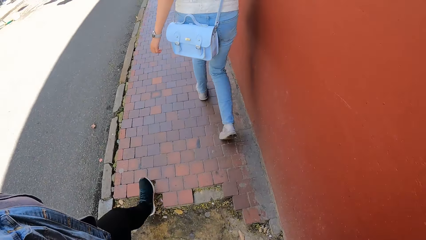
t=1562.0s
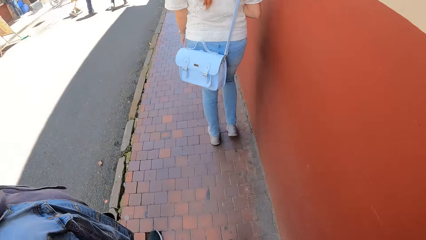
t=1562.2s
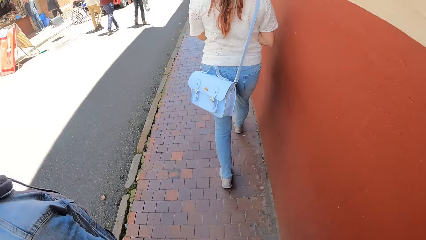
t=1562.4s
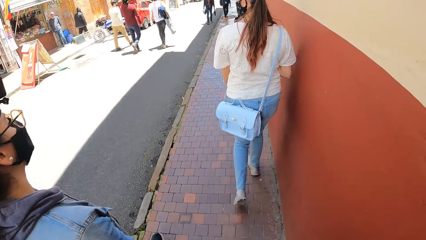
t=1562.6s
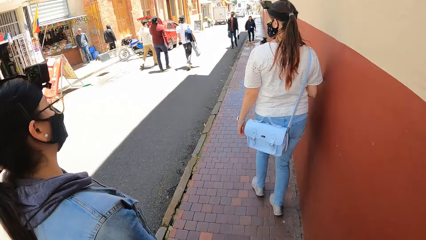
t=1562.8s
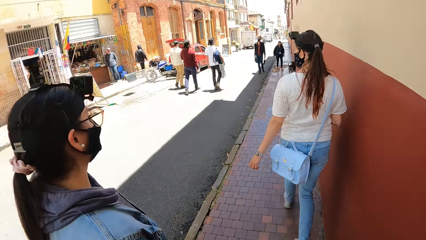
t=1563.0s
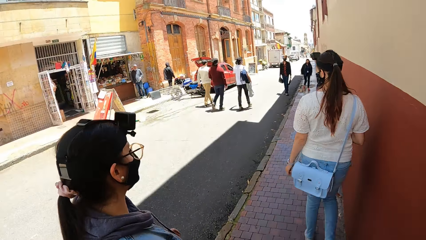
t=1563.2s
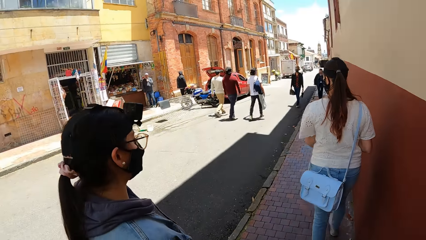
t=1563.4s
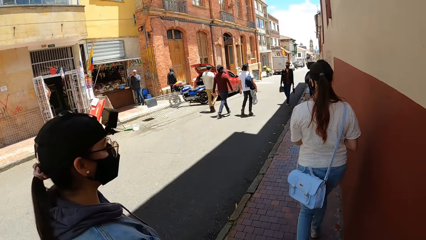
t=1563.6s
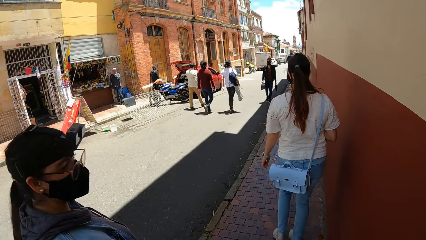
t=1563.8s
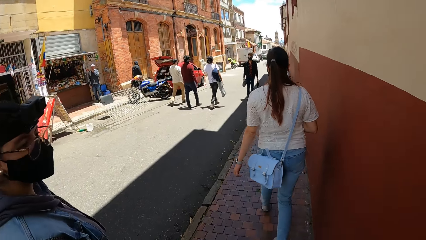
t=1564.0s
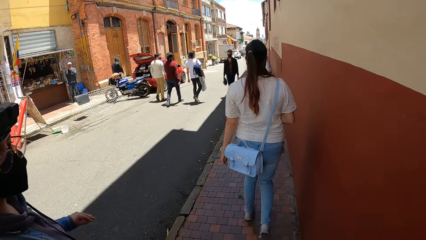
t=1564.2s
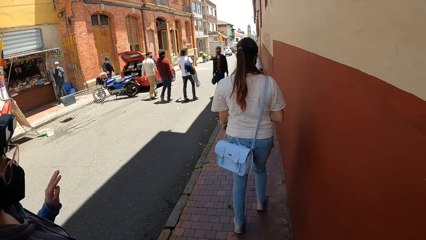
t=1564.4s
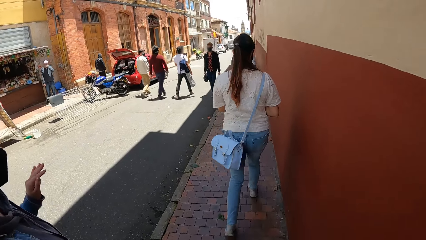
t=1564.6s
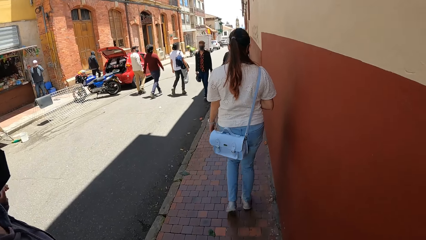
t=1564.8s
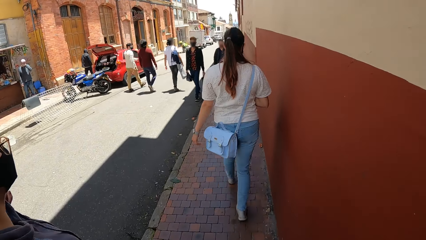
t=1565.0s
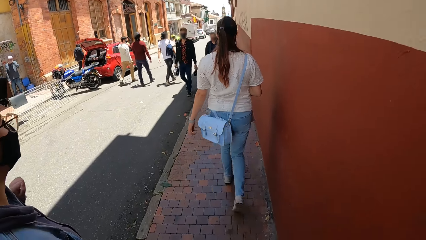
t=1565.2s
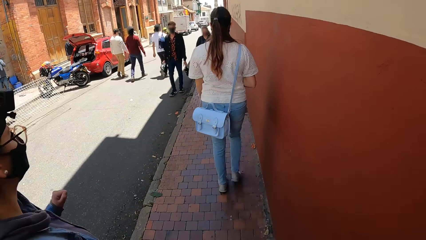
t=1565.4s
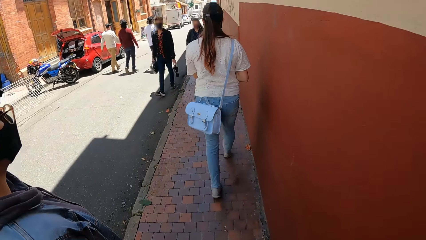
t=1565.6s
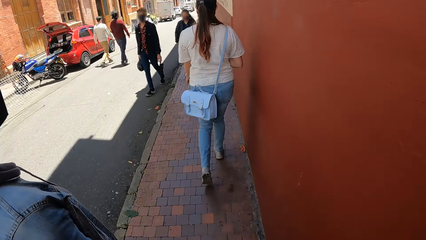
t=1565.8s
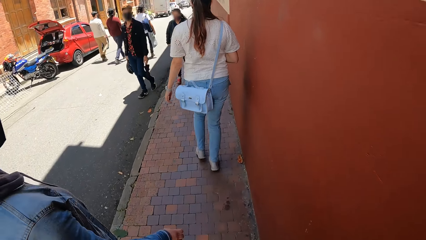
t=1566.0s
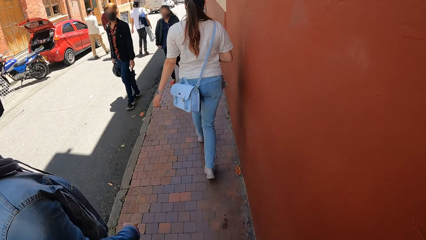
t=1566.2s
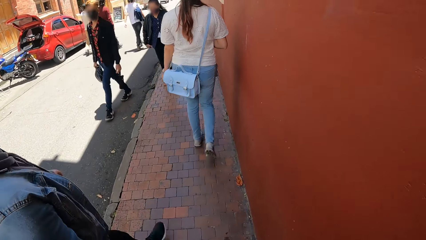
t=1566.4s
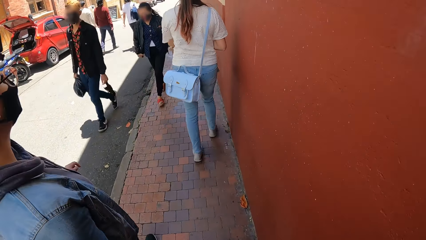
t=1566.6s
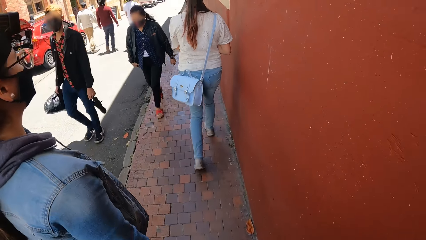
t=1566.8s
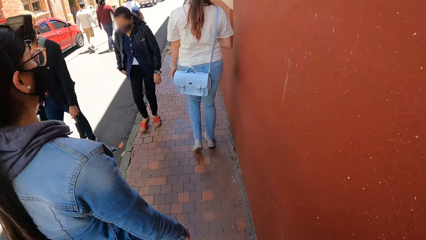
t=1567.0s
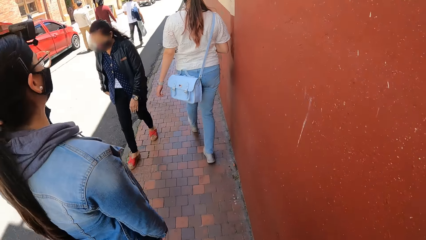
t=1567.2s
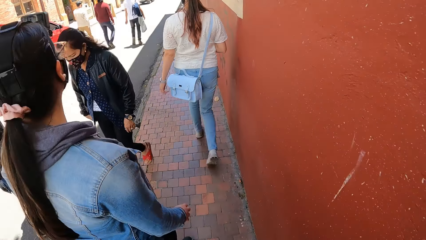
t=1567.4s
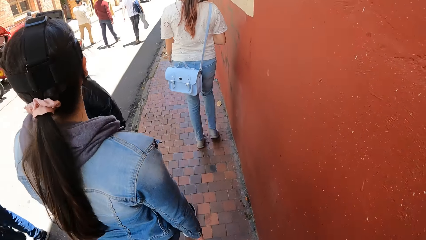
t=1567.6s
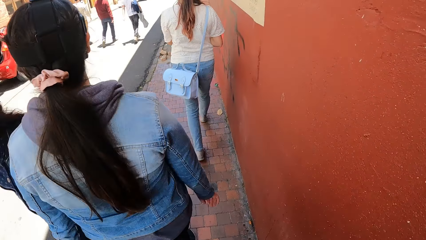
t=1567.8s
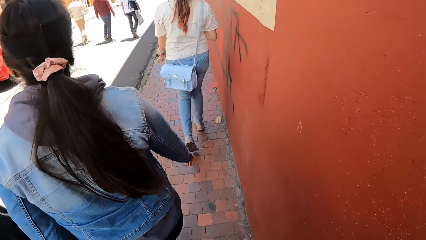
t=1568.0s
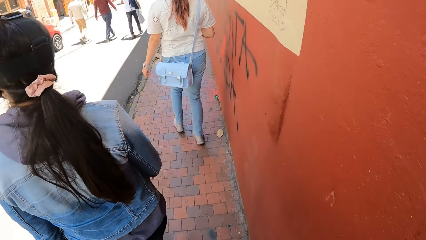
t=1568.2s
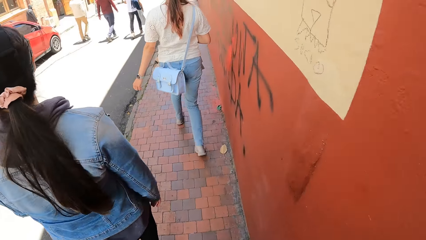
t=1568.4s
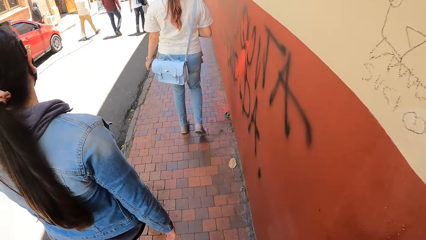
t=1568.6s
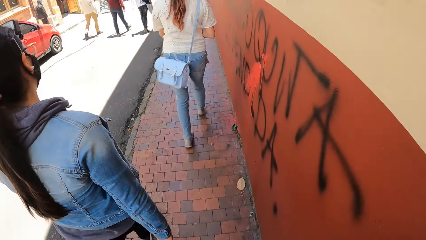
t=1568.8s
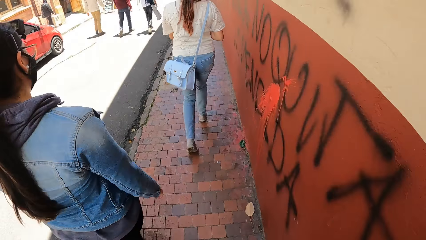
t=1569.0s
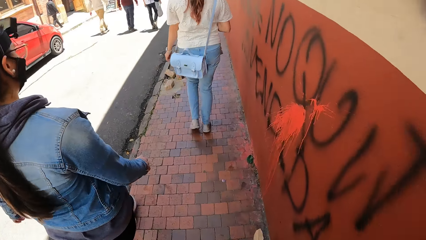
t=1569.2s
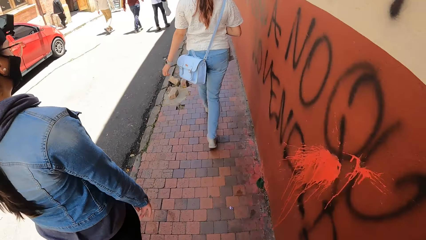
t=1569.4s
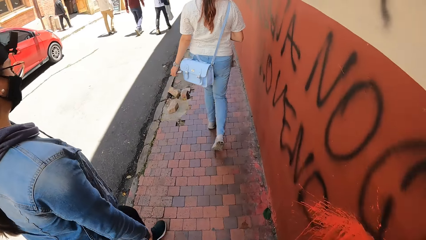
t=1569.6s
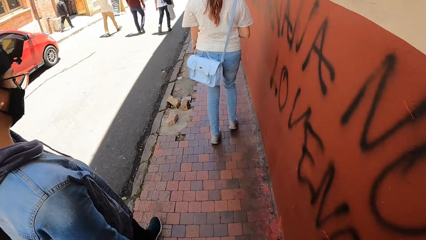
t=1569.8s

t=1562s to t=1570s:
The camera wearer interacts with the woman.

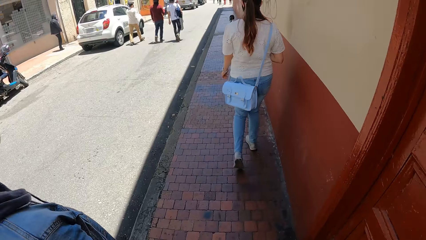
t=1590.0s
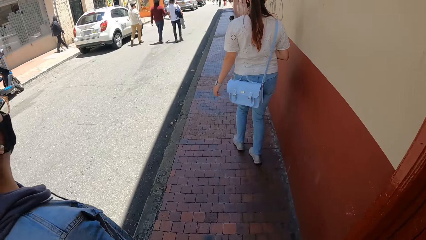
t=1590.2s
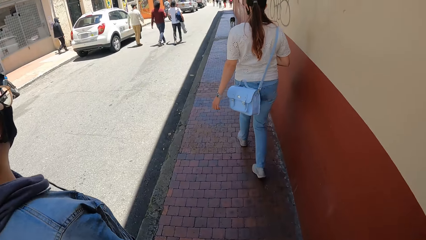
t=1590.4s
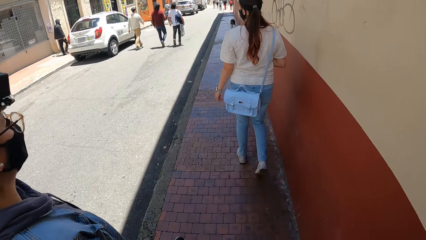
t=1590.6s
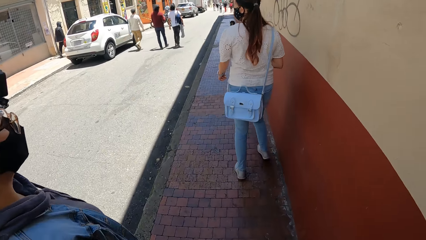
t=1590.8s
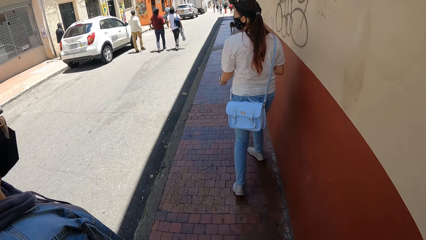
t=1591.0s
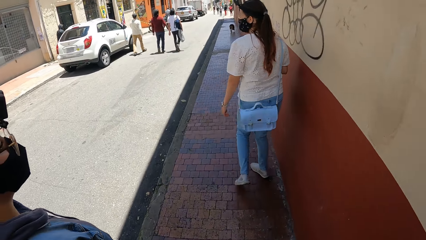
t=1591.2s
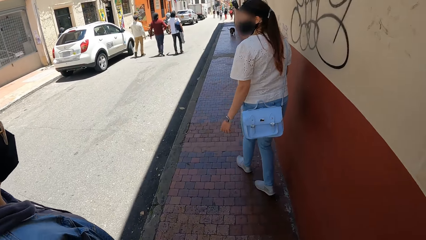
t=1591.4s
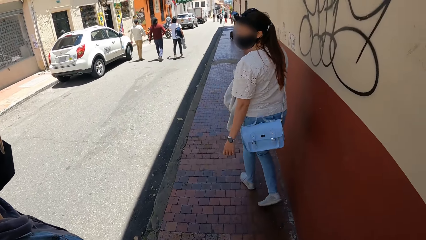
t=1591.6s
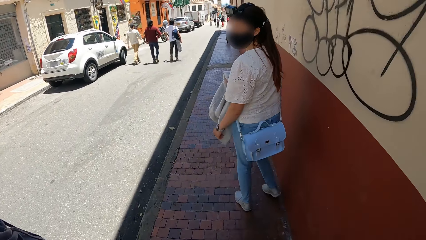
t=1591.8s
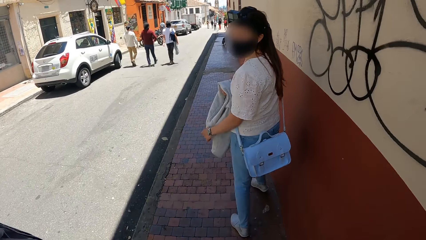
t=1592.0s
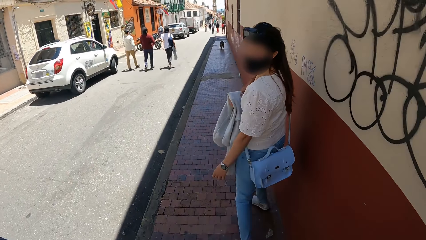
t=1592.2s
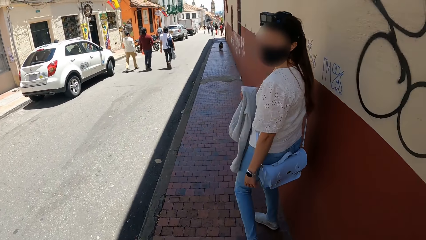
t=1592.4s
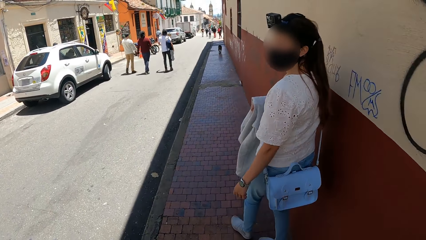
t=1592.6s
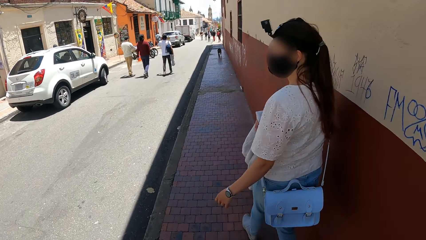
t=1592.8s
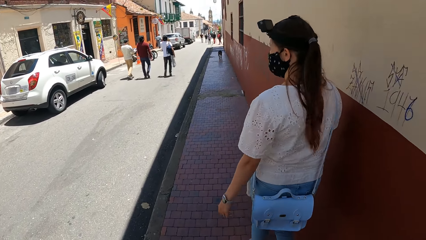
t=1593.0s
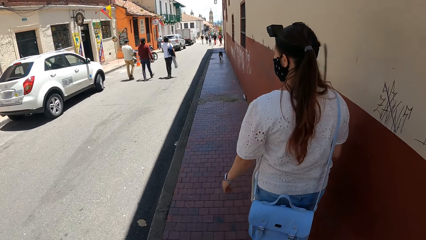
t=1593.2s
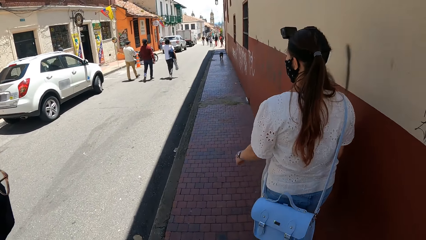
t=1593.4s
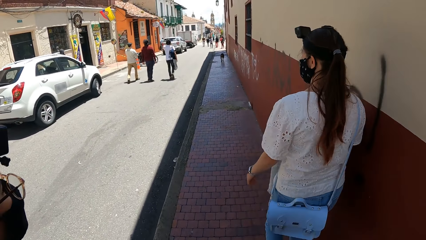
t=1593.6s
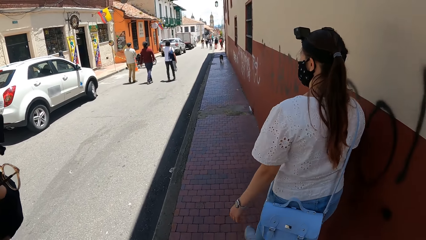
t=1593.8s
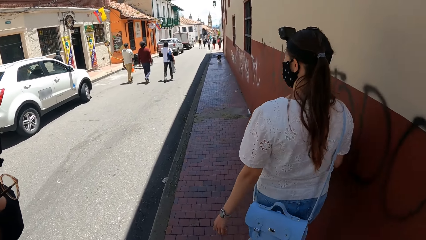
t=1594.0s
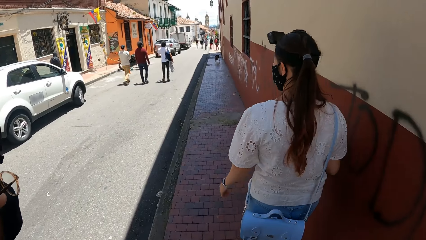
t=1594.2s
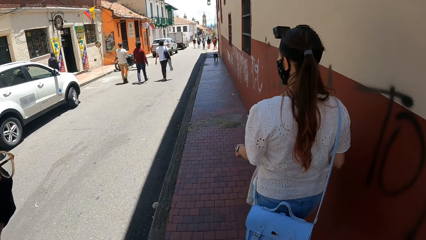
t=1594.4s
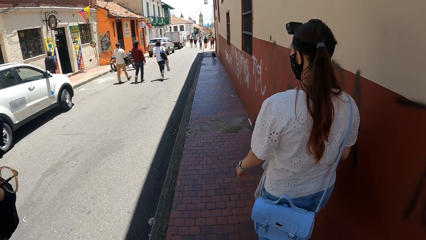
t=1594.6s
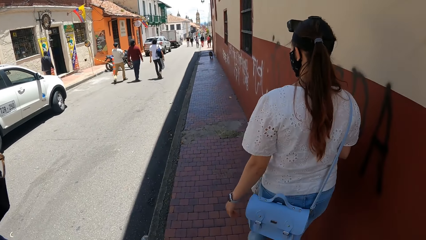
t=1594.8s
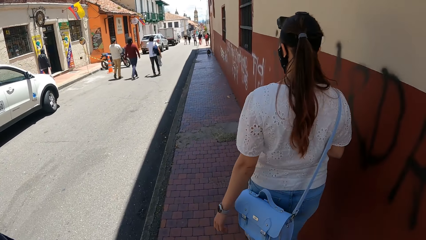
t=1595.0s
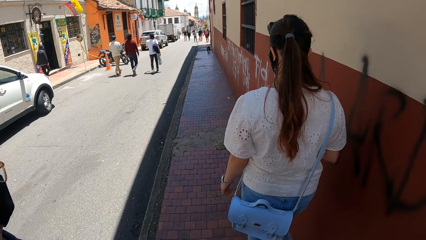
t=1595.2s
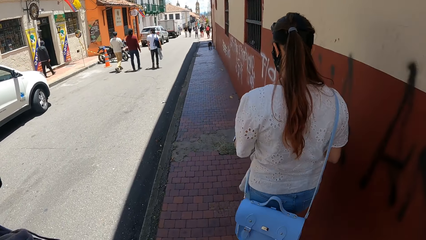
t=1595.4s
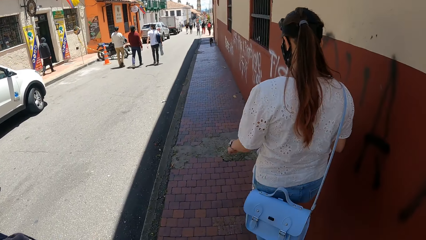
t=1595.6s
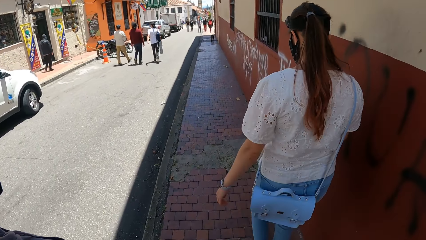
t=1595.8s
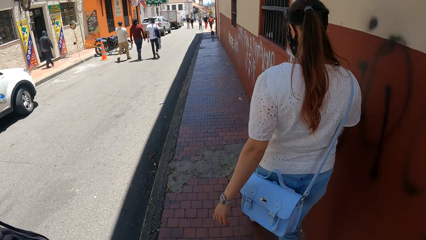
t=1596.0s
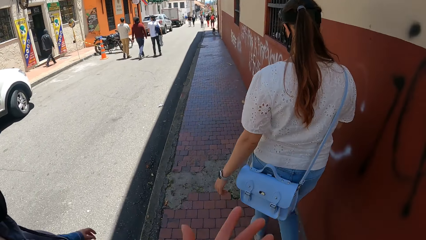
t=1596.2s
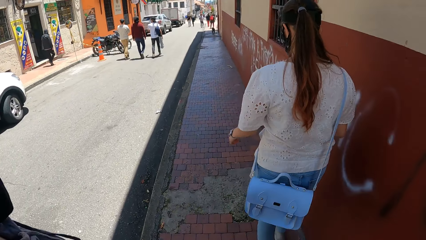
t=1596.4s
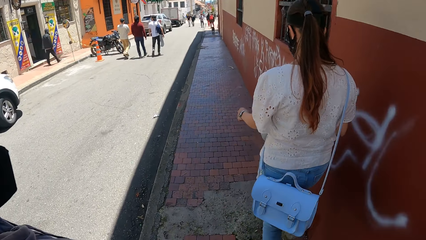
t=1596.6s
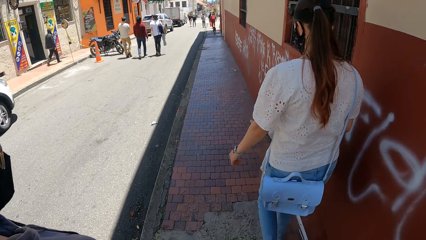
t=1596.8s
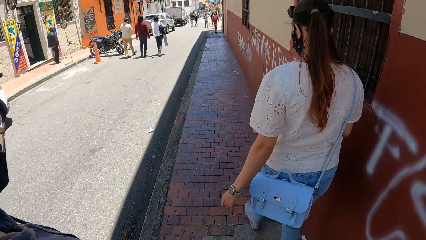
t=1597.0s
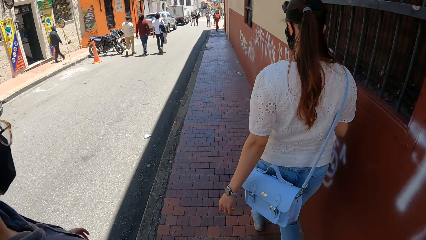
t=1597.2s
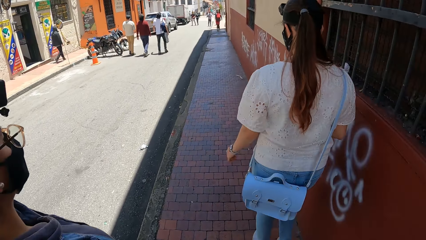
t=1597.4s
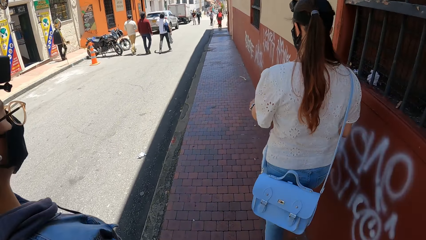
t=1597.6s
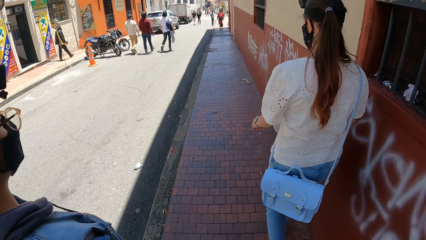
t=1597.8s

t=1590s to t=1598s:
The camera wearer interacts with the woman.
